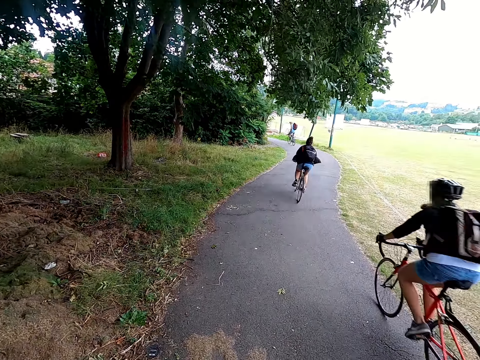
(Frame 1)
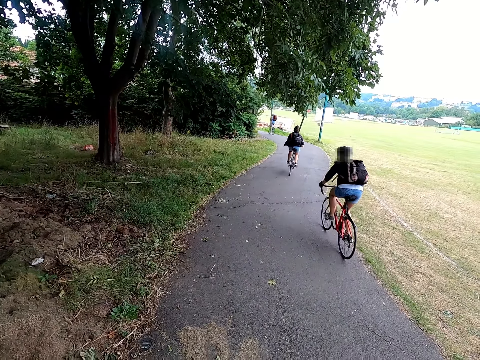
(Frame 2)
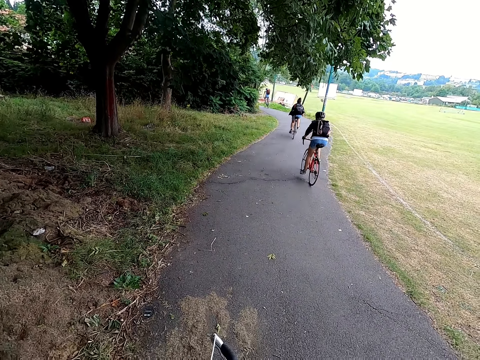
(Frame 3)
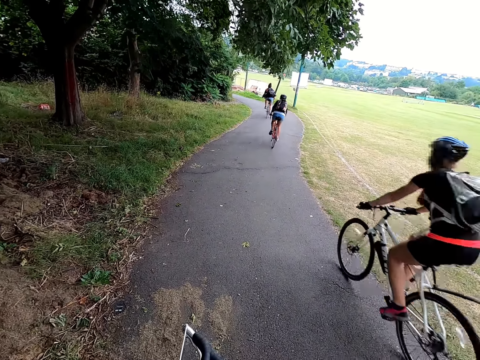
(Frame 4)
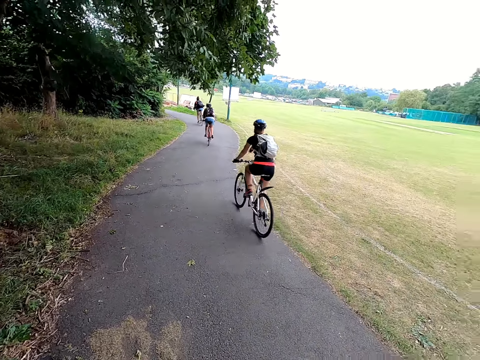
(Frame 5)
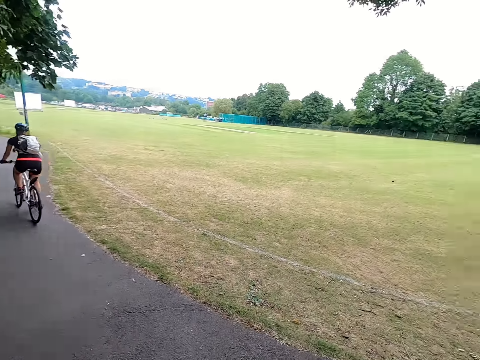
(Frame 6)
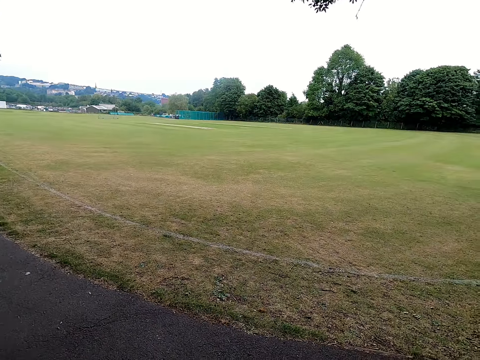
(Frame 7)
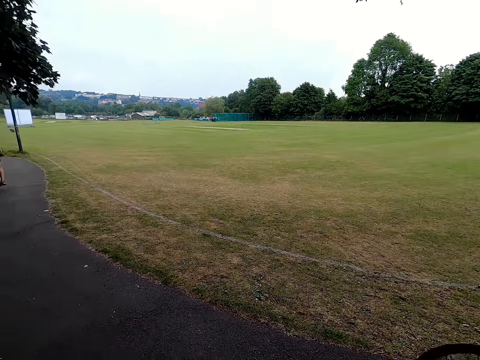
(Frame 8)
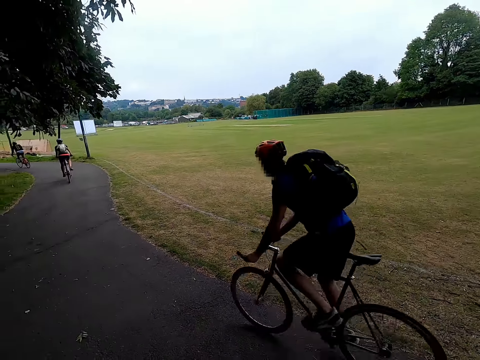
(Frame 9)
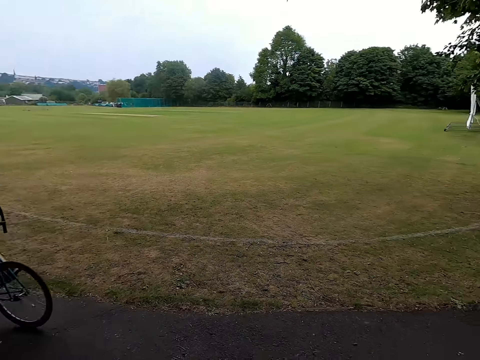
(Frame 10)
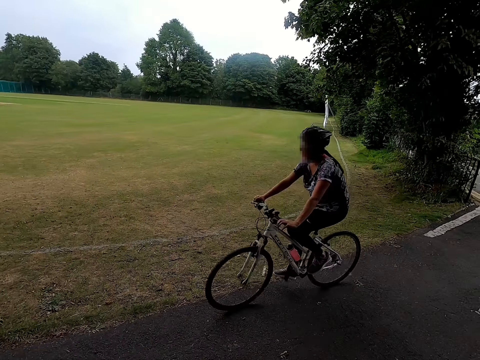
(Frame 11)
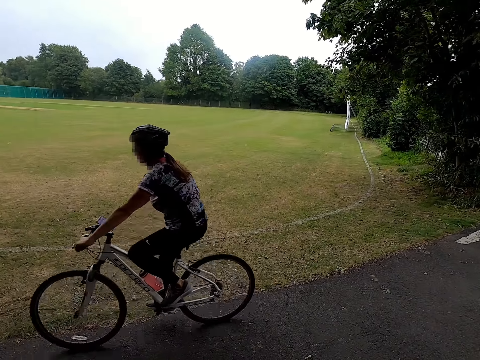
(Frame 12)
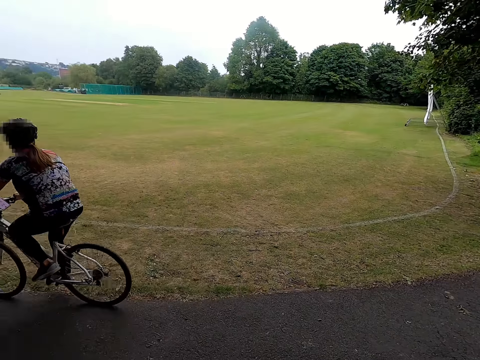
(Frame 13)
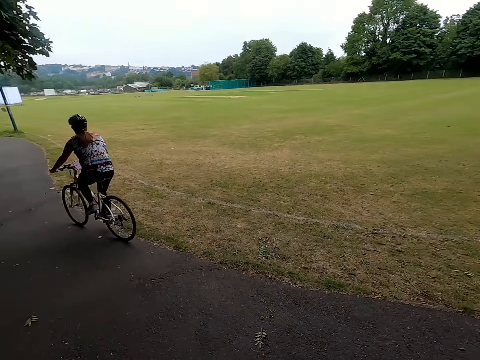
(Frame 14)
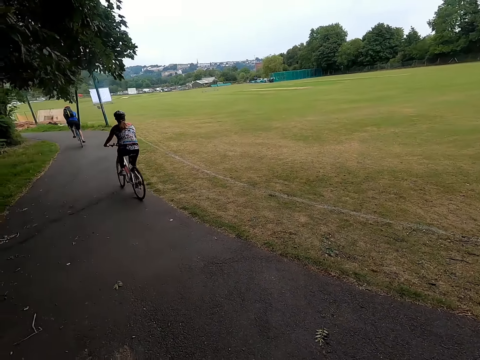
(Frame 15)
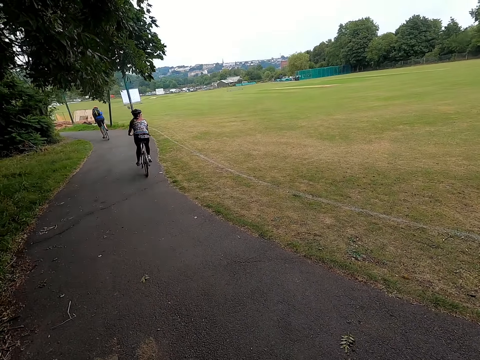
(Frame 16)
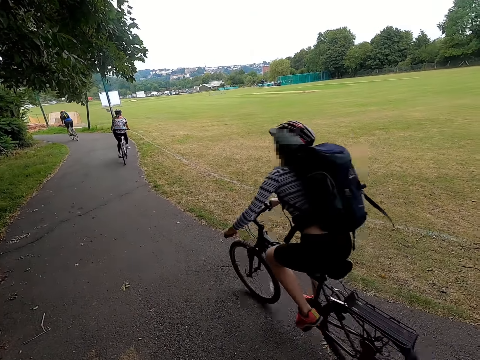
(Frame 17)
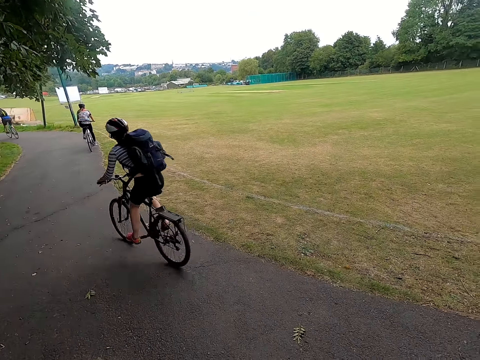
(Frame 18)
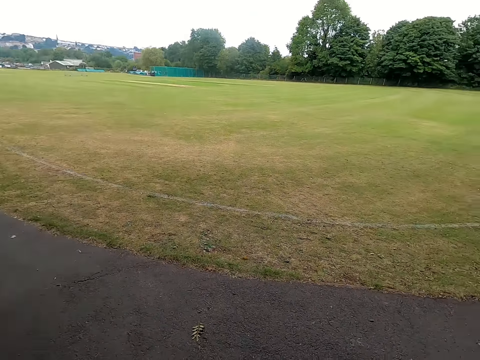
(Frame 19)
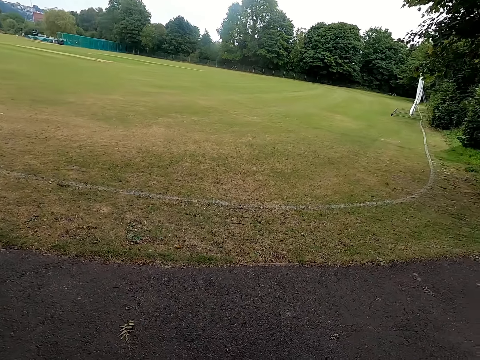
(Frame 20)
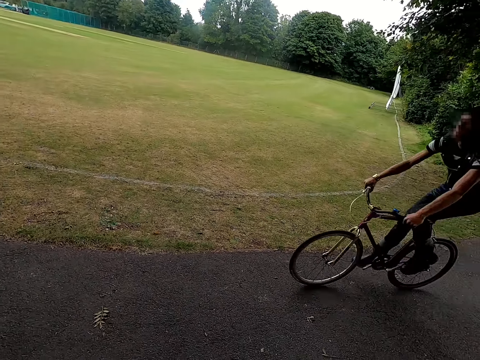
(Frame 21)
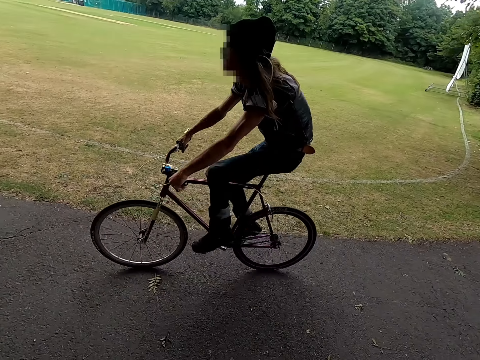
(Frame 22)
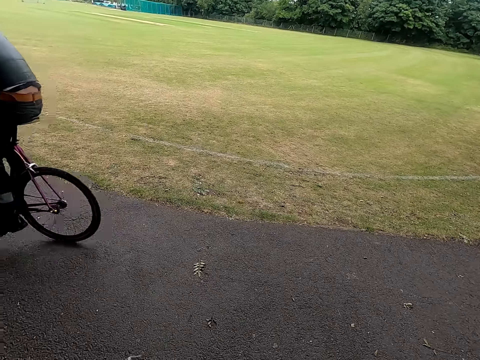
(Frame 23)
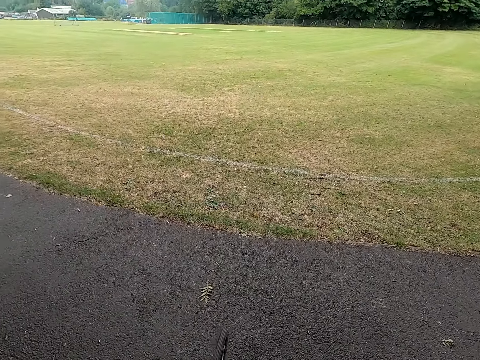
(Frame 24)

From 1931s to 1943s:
The camera wearer stares around.

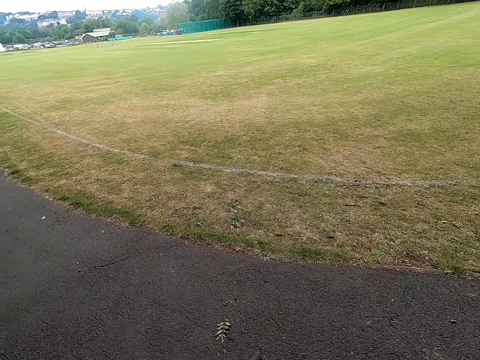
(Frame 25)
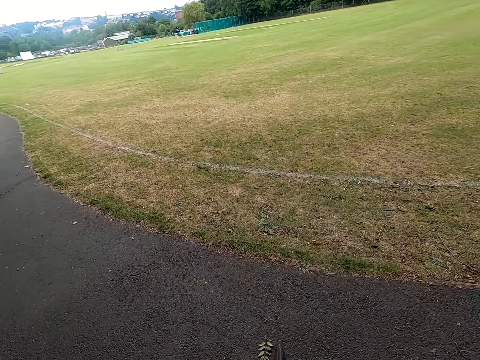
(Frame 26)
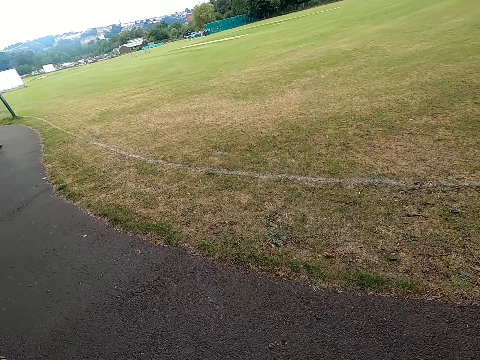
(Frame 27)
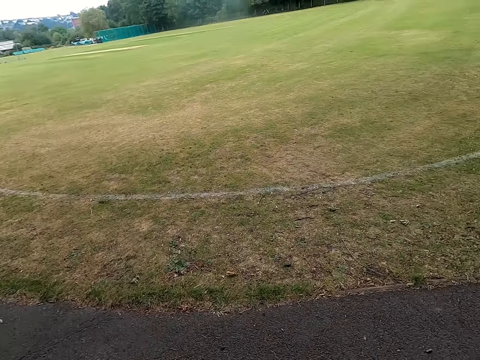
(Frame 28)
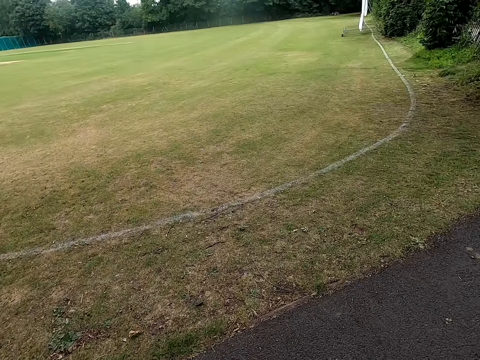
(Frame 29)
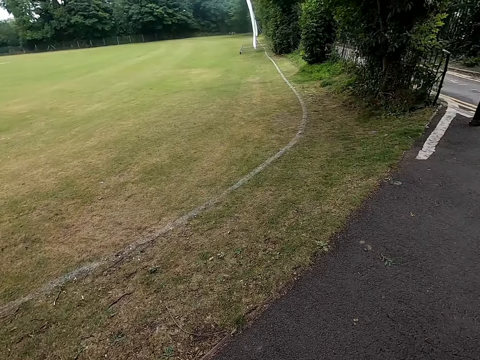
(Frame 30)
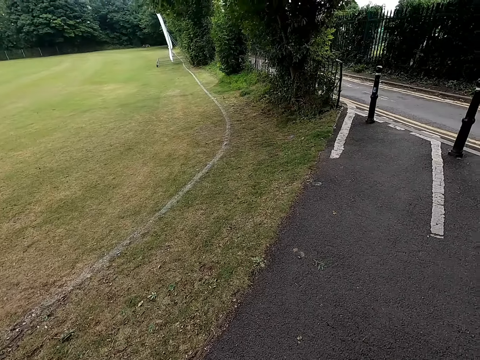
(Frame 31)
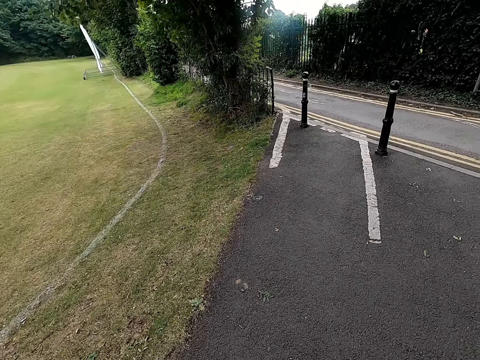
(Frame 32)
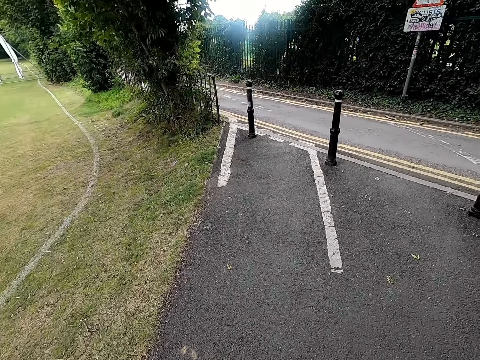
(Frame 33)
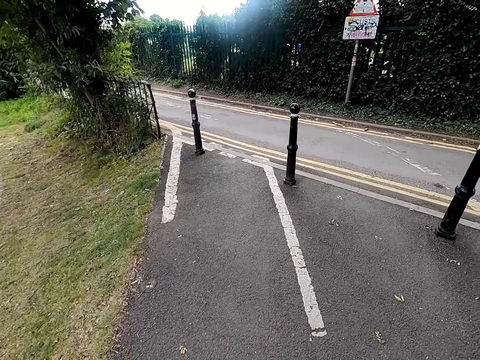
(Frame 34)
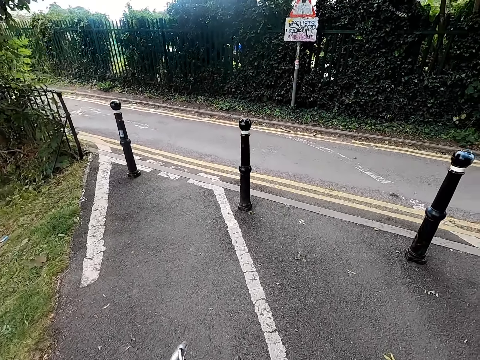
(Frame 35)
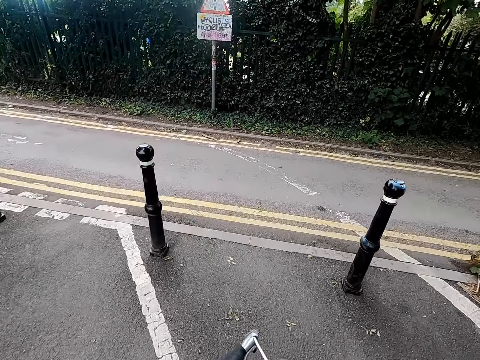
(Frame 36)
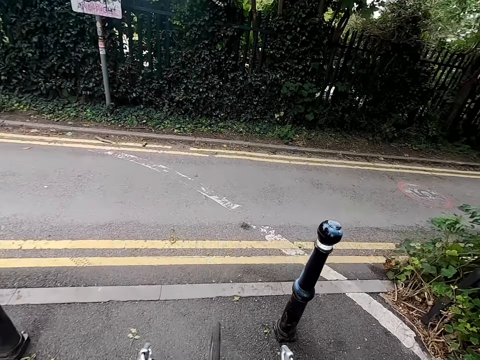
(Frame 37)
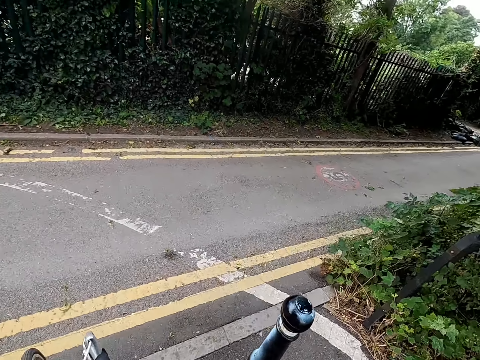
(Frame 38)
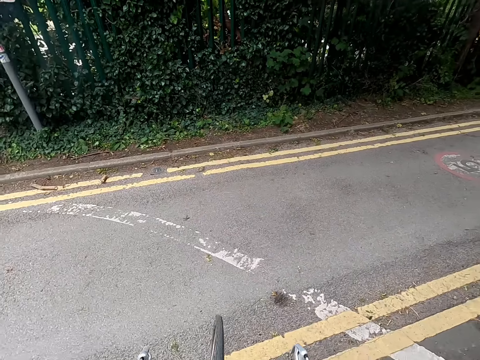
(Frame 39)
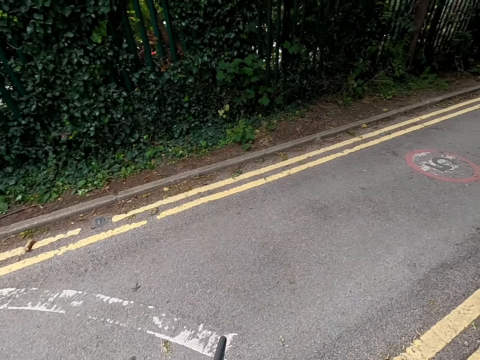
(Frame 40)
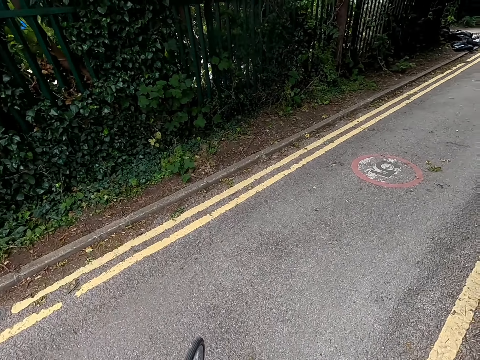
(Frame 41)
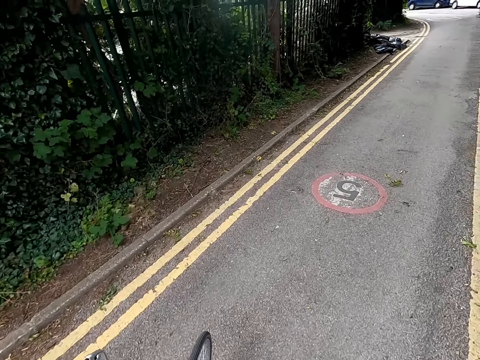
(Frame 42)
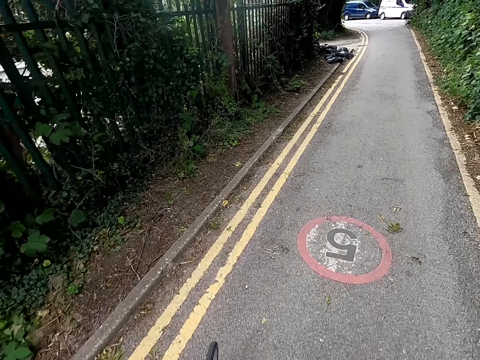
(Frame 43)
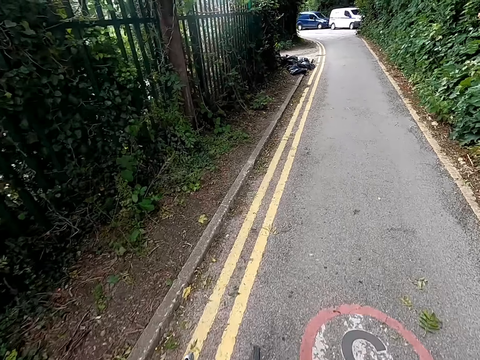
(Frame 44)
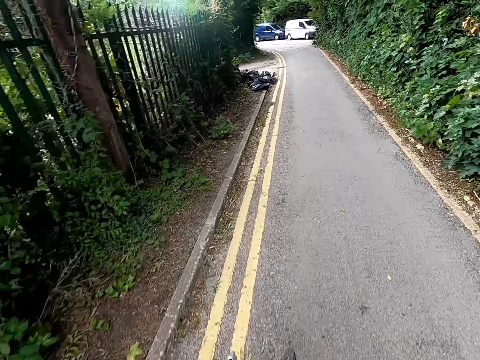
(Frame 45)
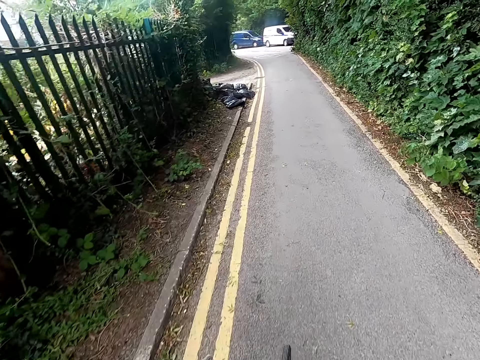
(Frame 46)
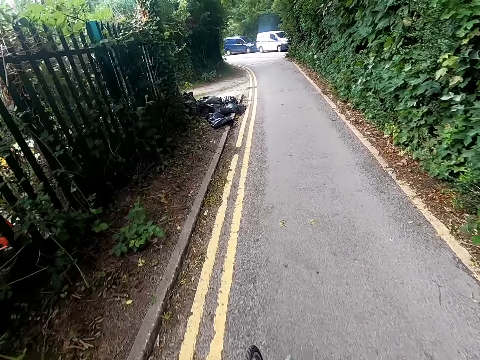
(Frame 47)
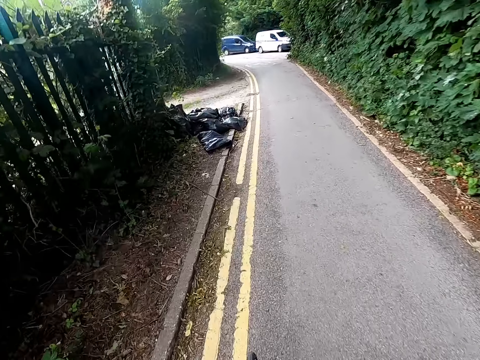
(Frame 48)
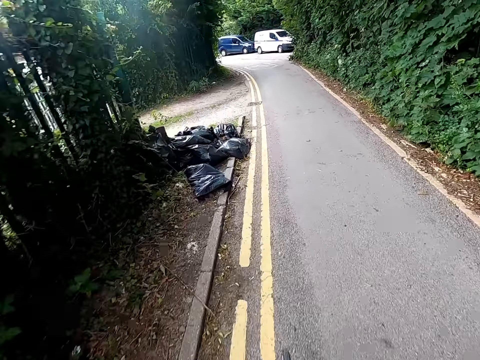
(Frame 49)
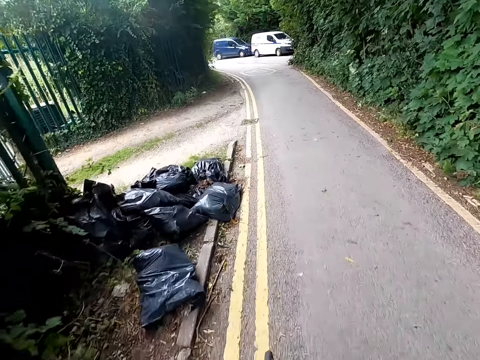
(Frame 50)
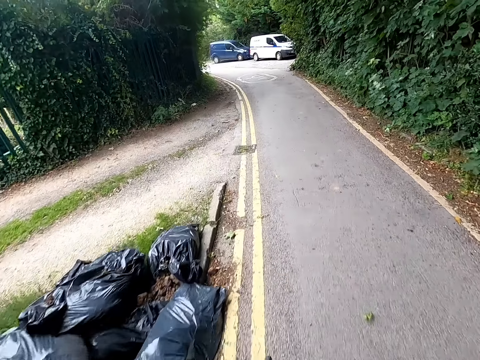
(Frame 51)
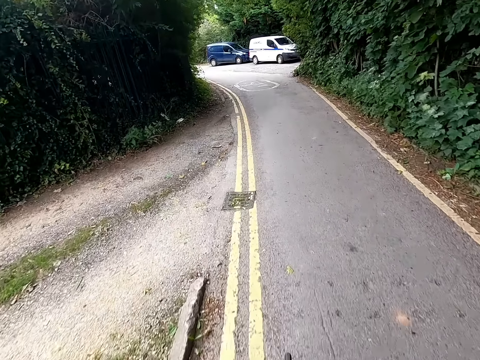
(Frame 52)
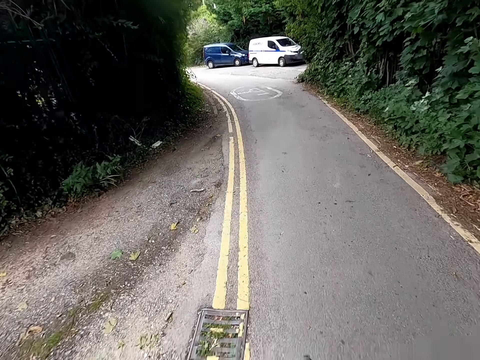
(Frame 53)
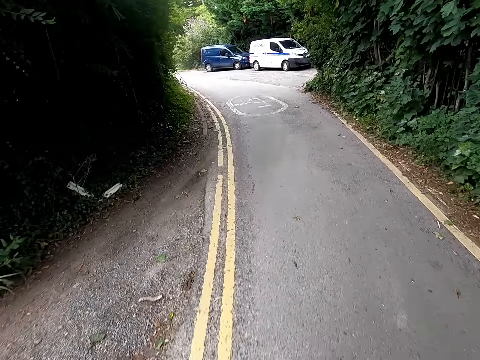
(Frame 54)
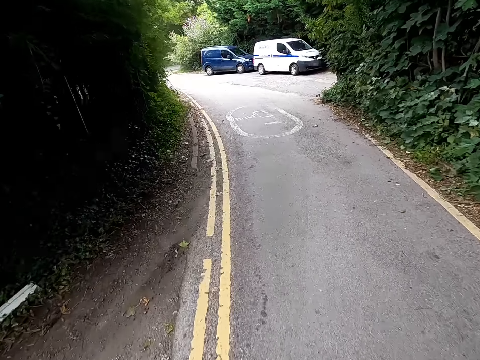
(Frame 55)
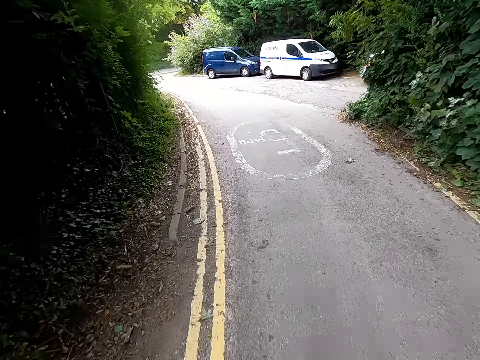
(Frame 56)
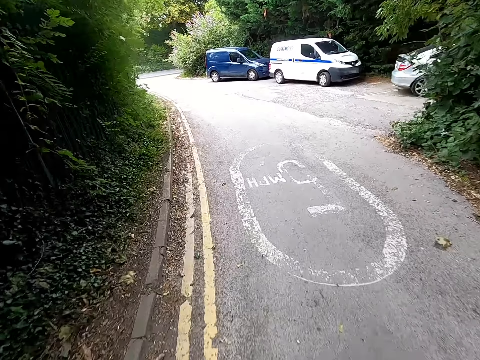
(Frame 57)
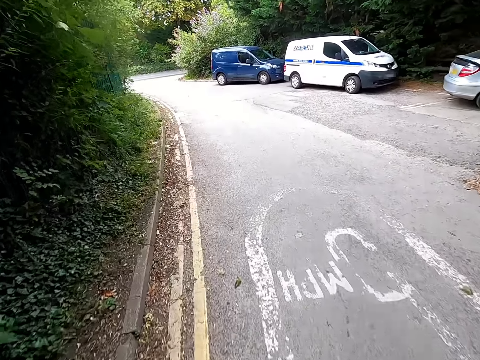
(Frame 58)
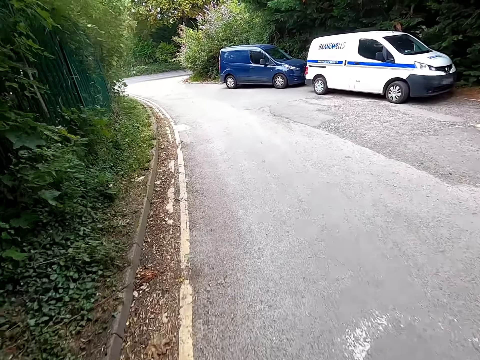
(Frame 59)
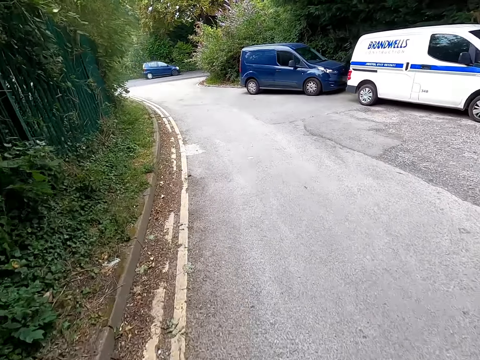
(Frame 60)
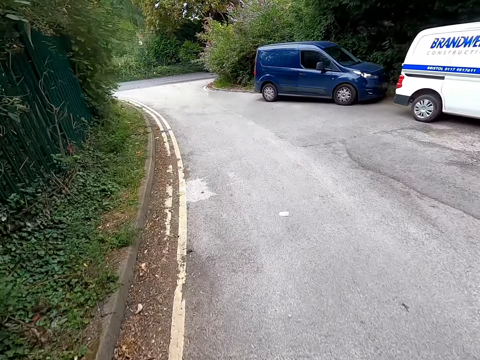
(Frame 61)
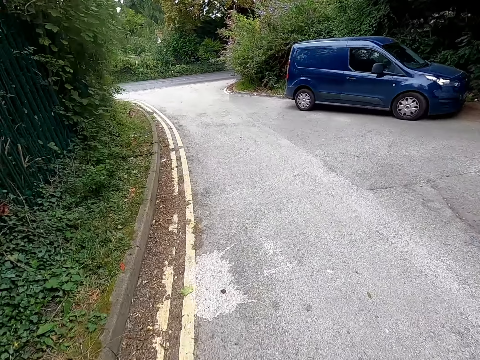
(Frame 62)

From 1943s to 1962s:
The camera wearer turns right. They ride a bicycle on the road. They ride the bicycle on the road.
